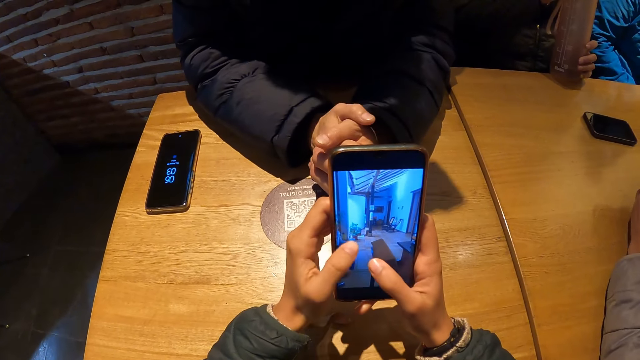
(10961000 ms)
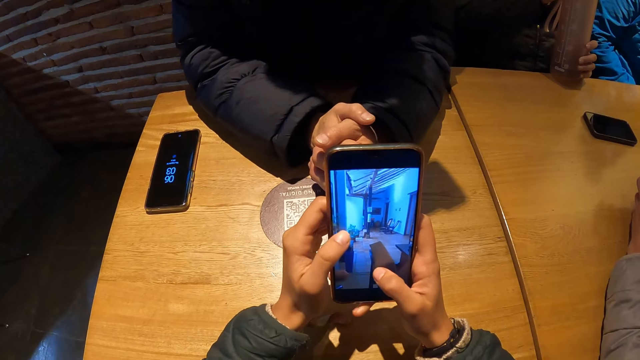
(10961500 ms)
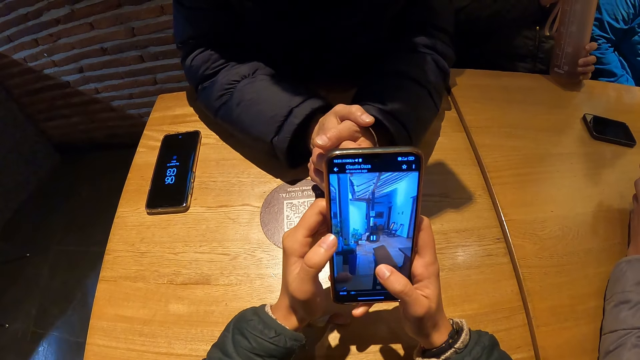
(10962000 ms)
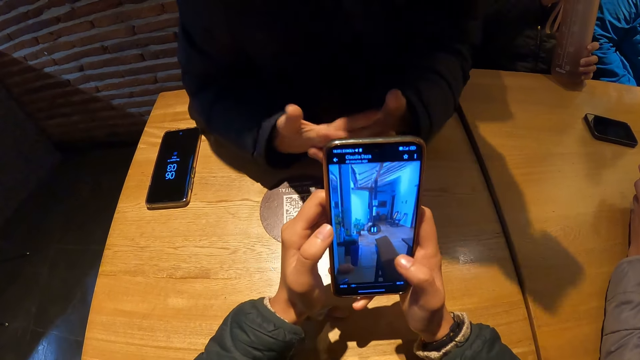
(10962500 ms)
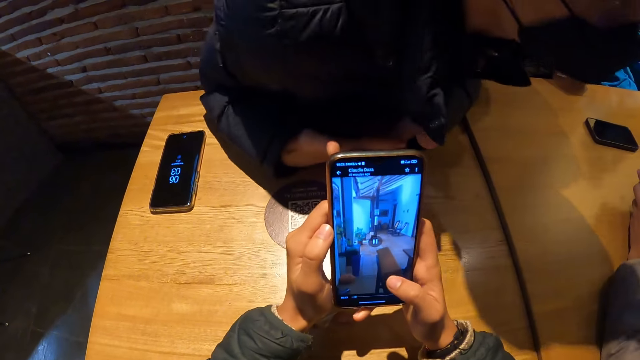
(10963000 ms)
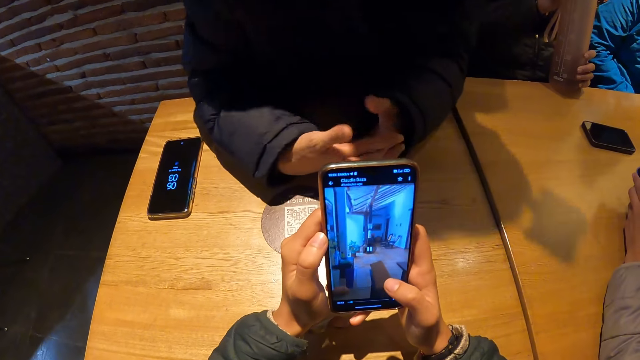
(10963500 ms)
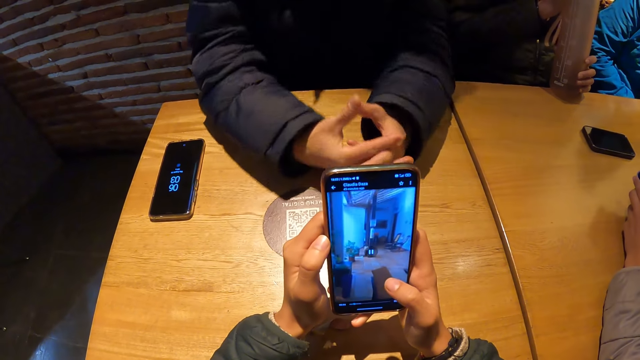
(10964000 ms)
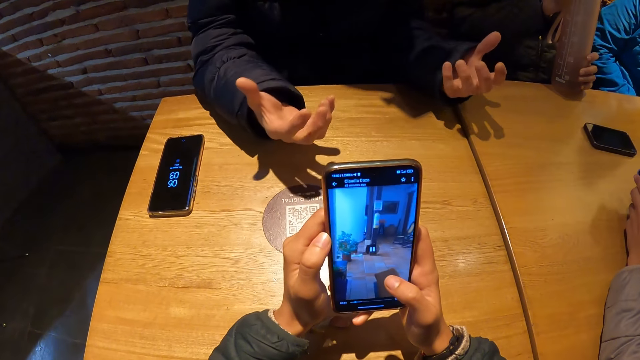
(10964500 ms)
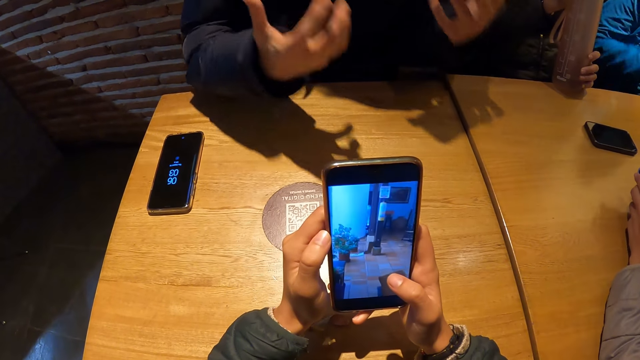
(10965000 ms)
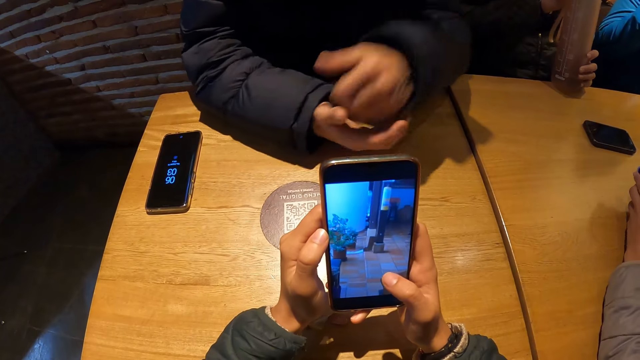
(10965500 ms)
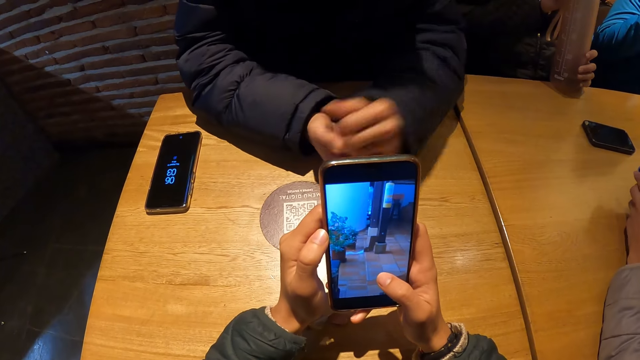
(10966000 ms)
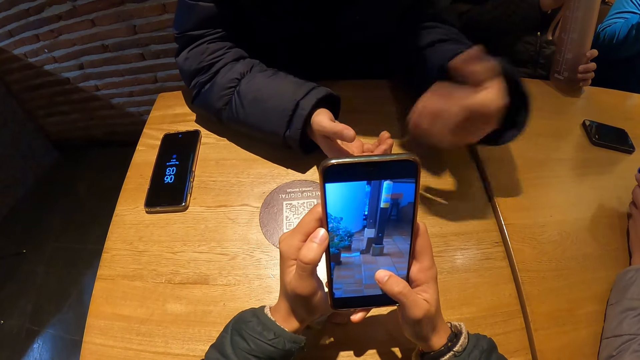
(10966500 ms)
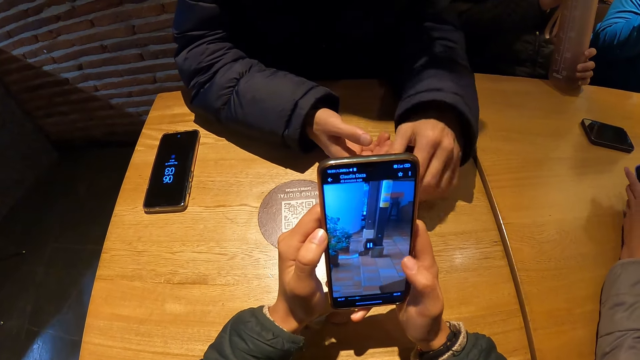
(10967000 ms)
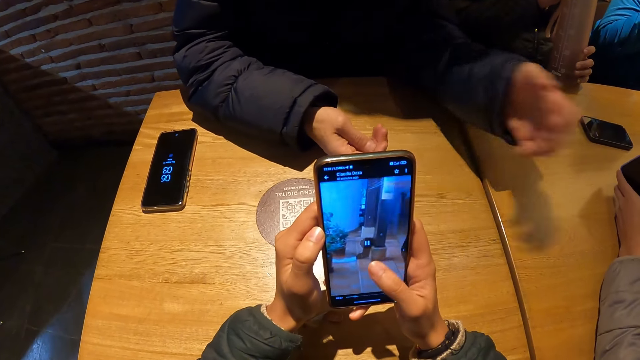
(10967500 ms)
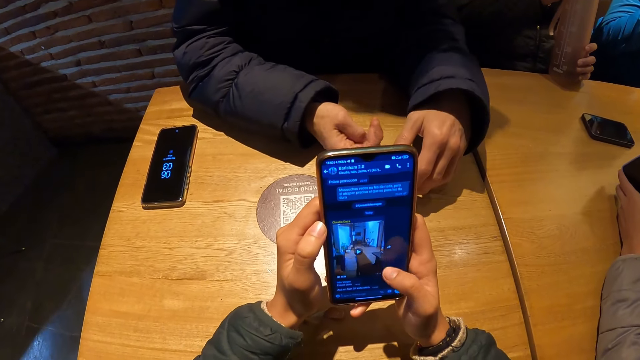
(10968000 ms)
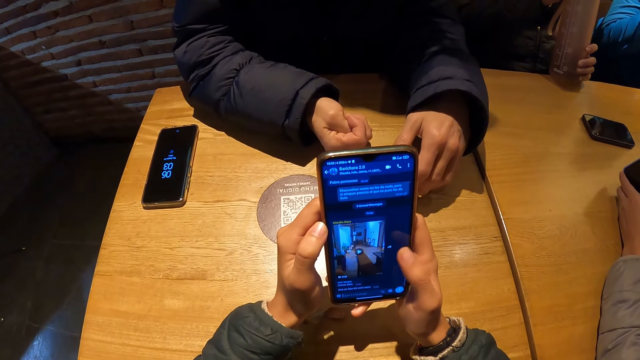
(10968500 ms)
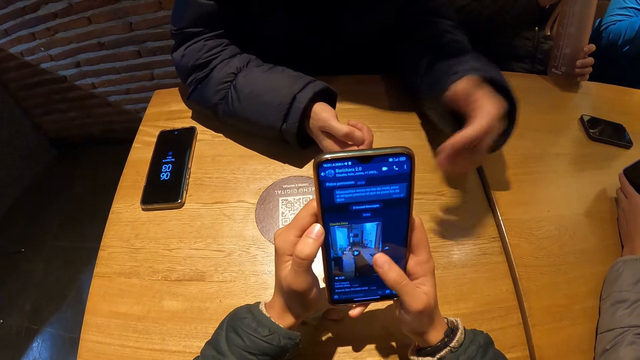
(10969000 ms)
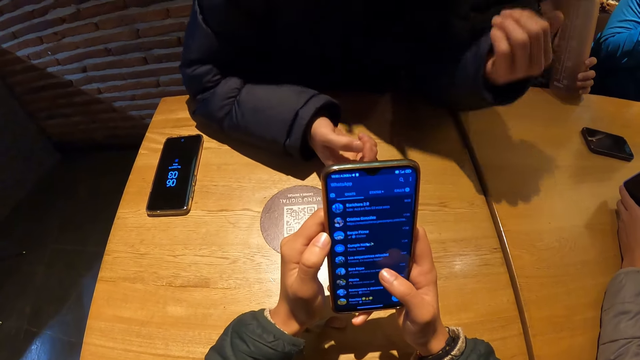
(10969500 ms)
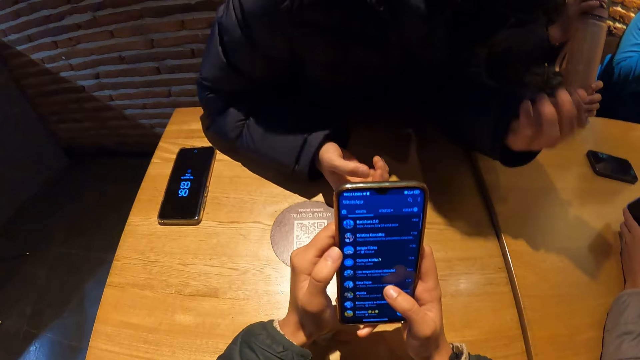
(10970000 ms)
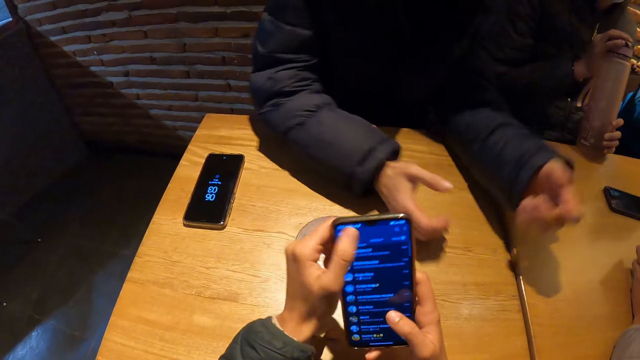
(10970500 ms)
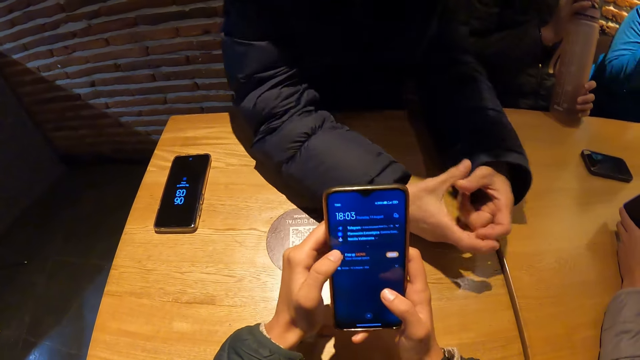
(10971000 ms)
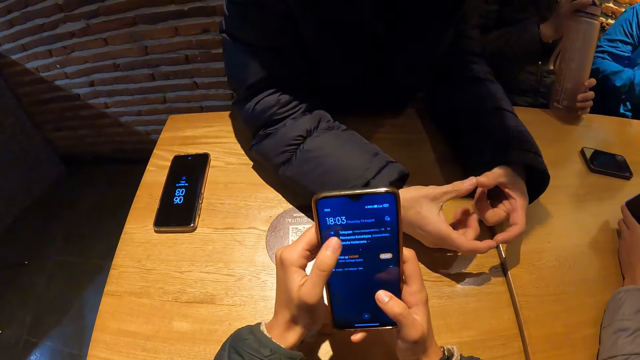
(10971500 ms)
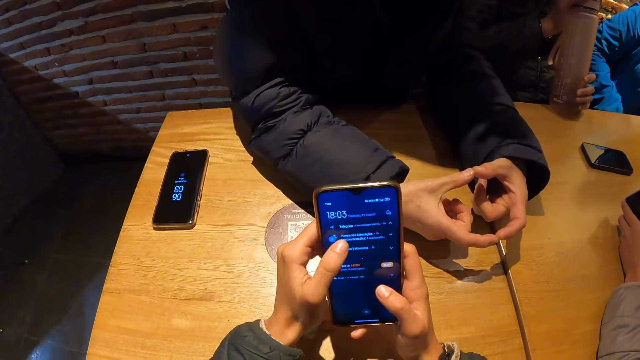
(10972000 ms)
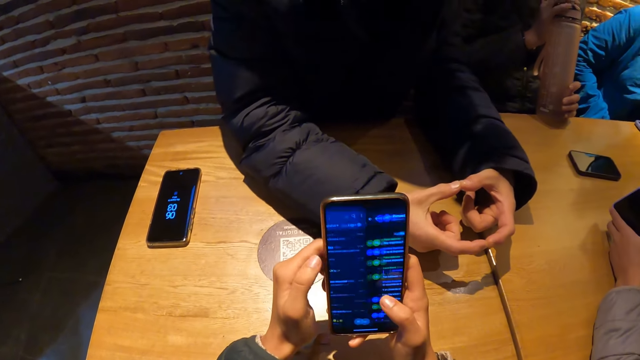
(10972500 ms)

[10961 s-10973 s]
The camera wearer presses the phone with her hands. She presses the phone in her hands with her right hand. She presses the phone in her hands with her left hand.

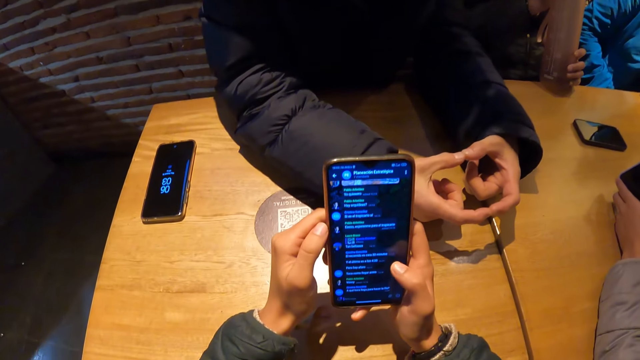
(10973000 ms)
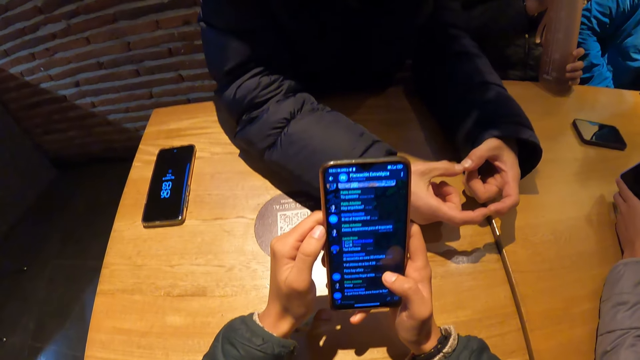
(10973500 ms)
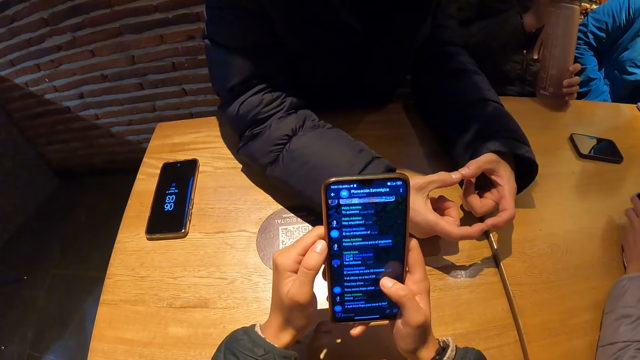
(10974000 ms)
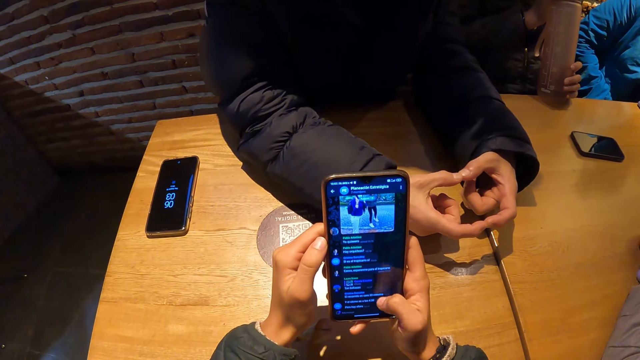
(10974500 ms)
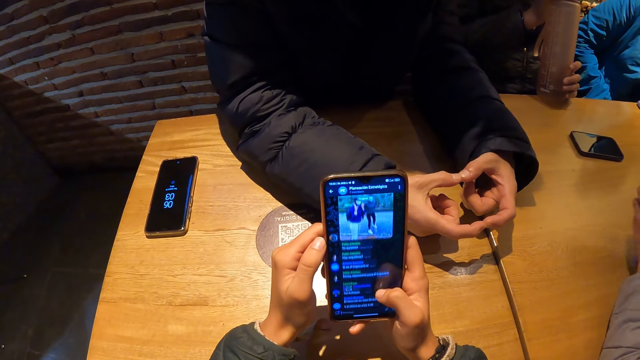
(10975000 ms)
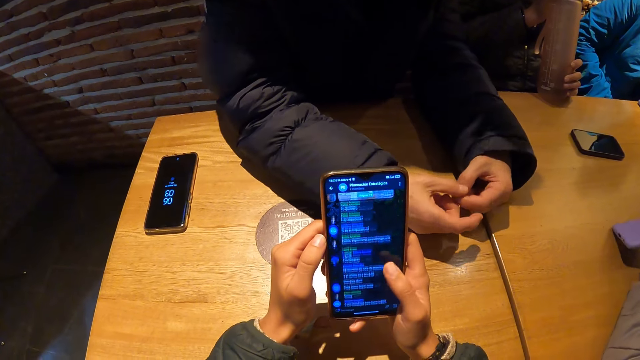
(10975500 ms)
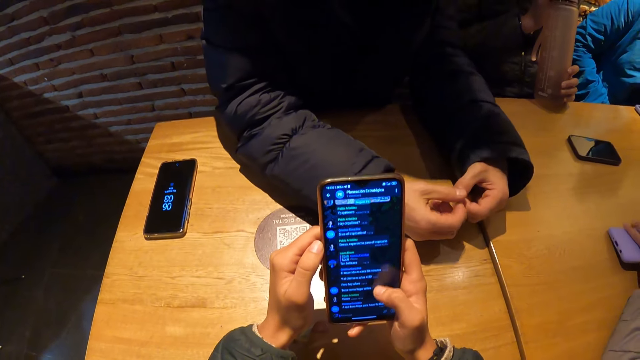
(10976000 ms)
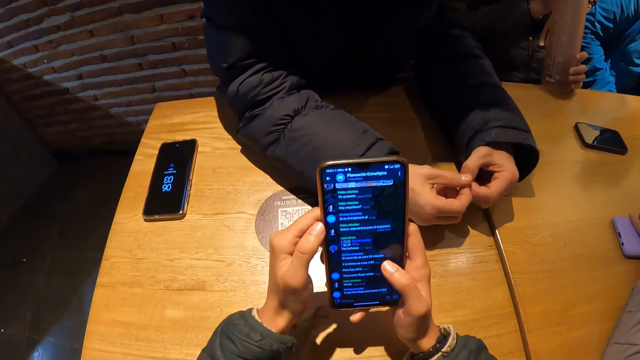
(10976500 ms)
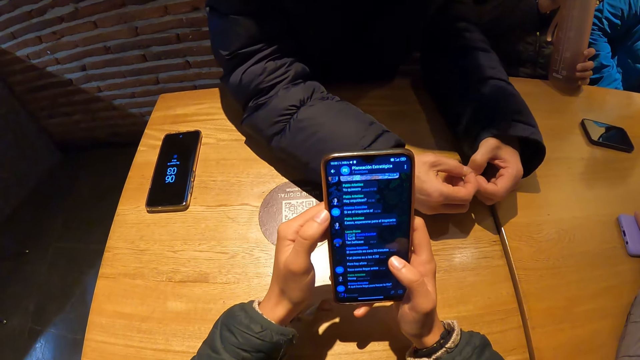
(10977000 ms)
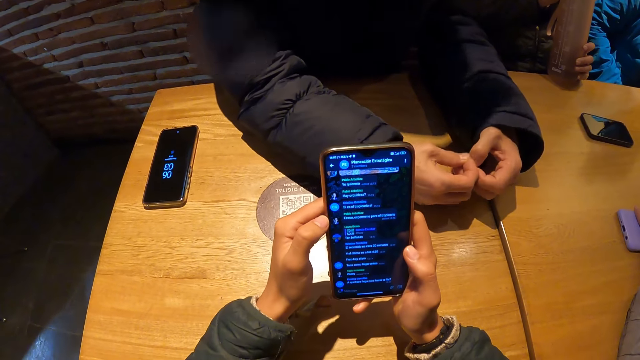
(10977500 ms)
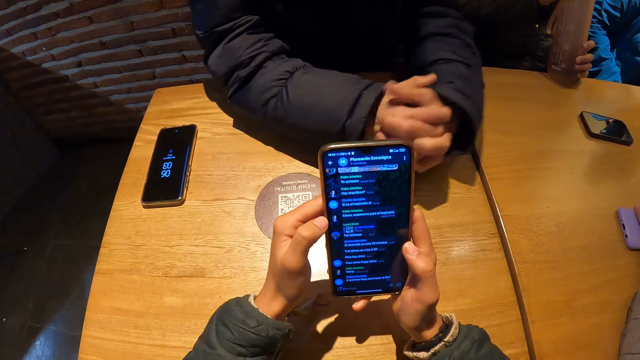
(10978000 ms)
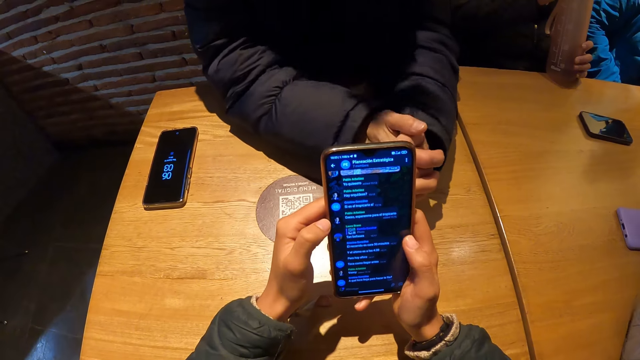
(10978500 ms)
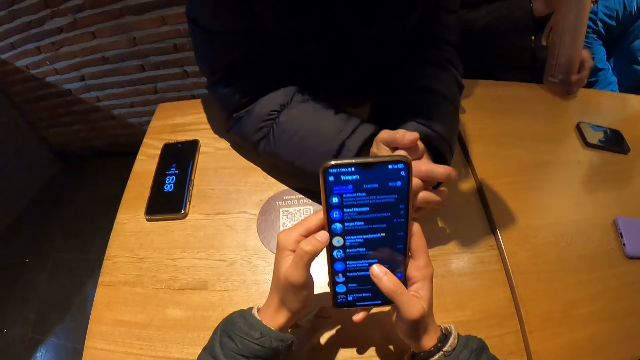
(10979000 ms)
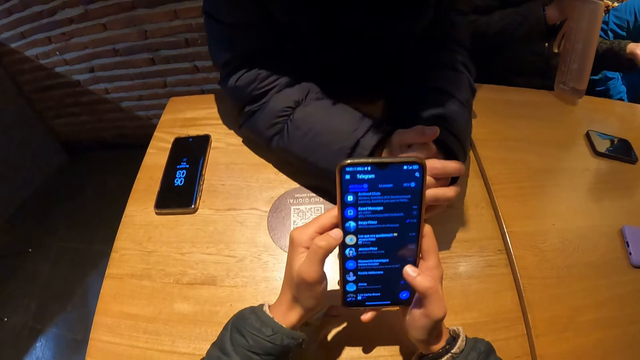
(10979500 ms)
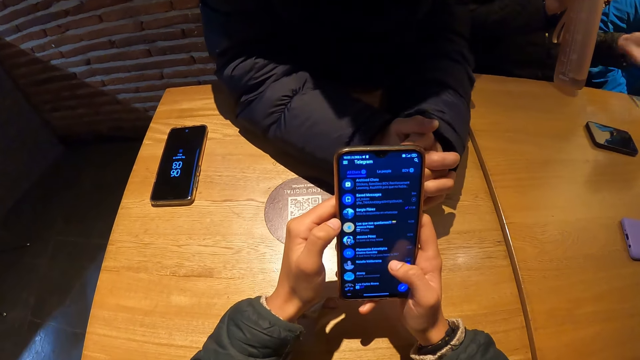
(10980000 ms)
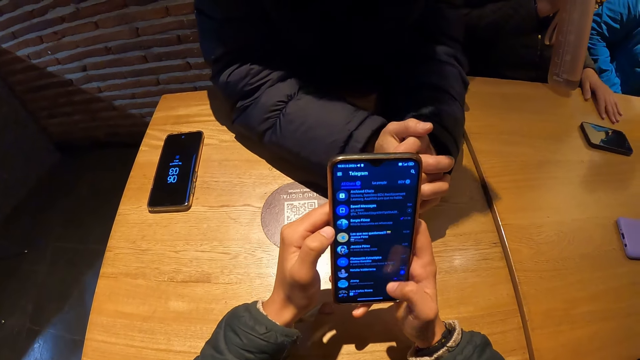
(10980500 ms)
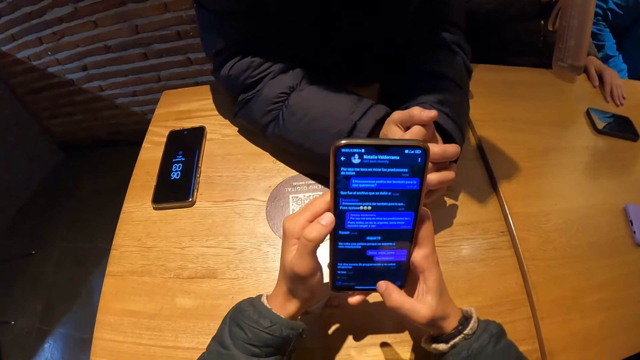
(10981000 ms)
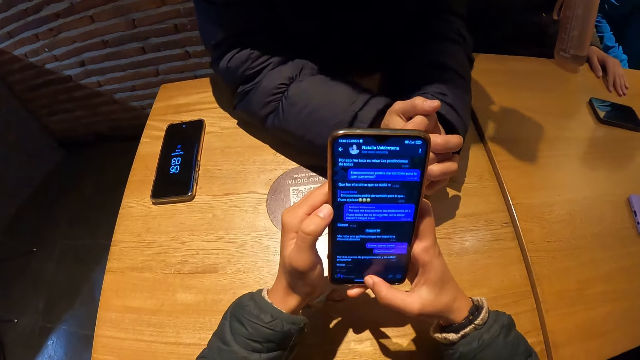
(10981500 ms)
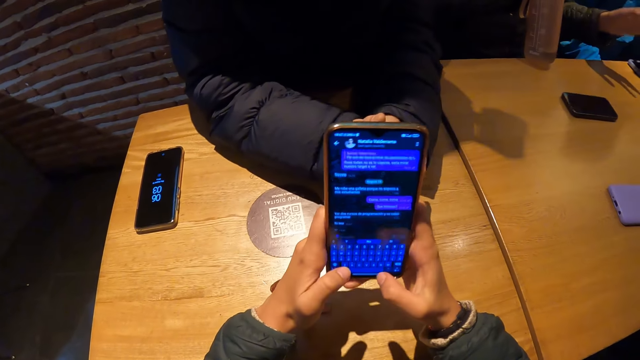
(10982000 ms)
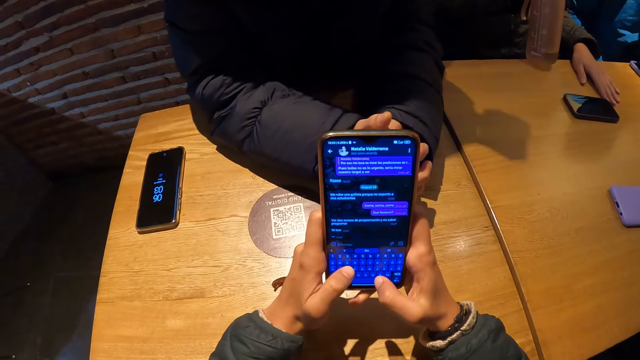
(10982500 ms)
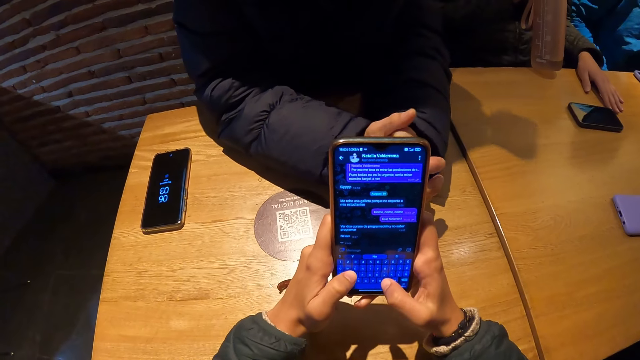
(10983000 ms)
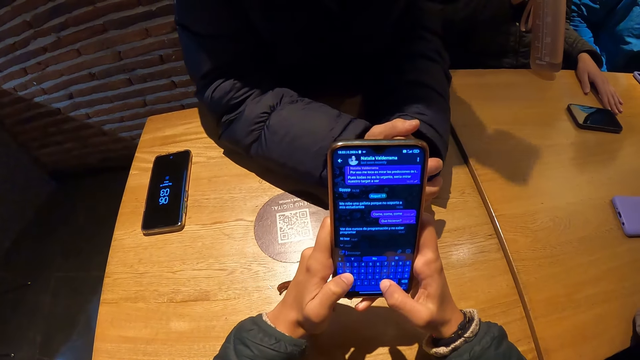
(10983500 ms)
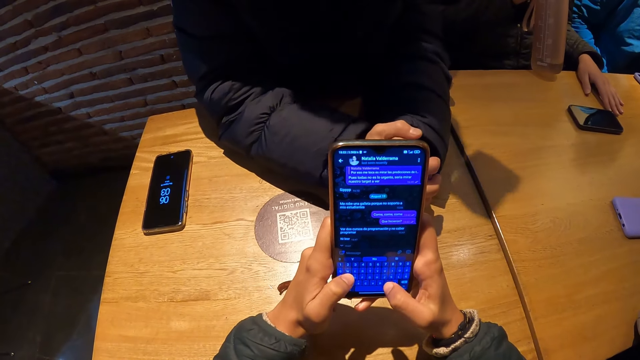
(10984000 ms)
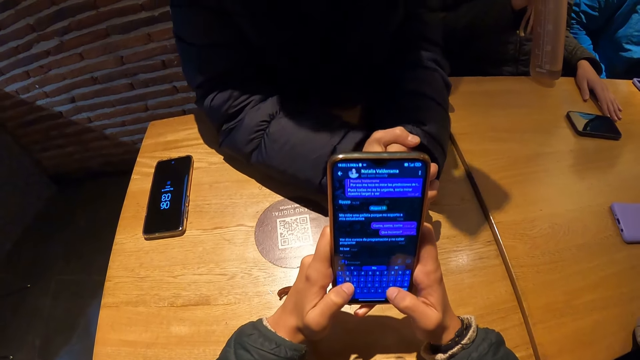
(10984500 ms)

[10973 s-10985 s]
The camera wearer presses the phone in her hands with her right hand. A woman drops the phone on the table with her left hand. The camera wearer presses the phone in her hands with her right hand. Another woman places her left hand on the table, removes her left hand from the table, and drops her left hand on the table. The camera wearer presses the phone with her hands.
